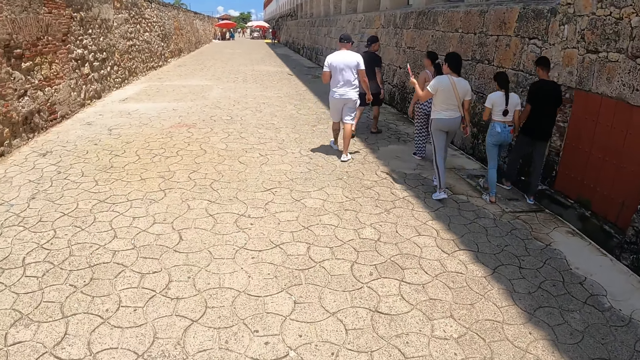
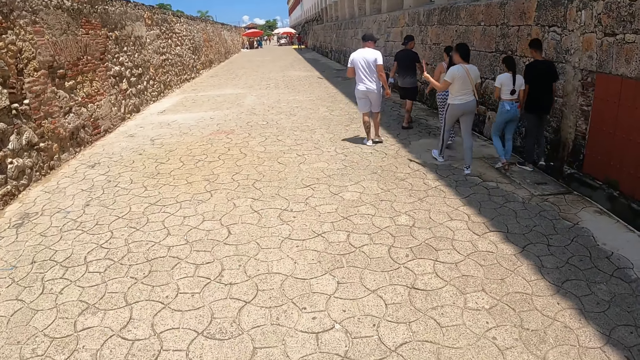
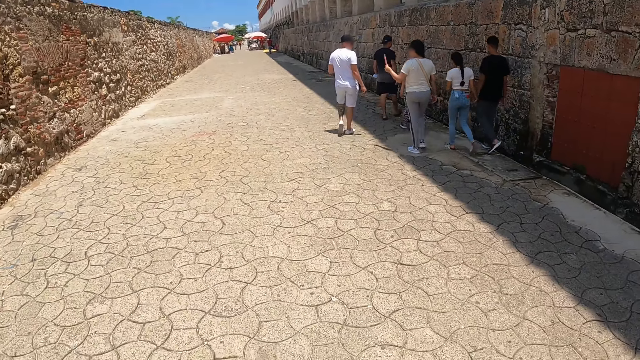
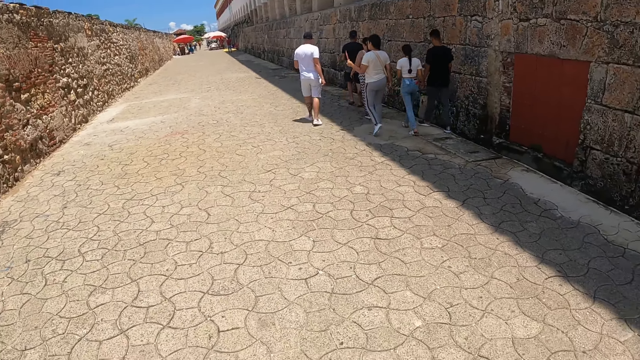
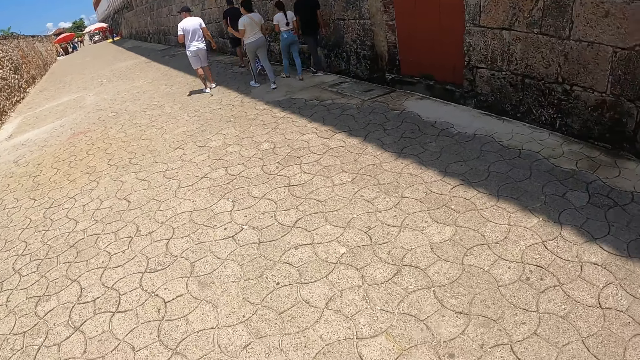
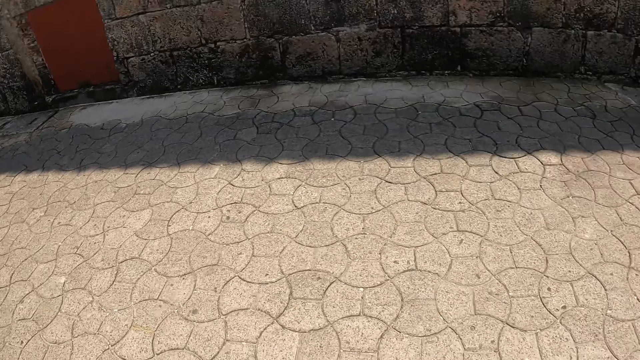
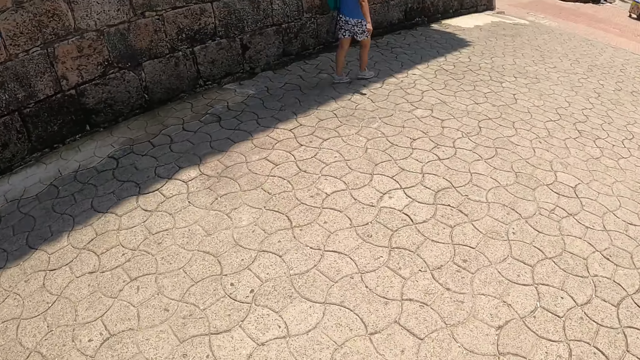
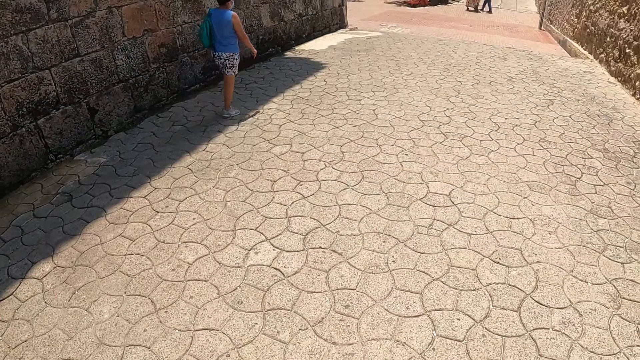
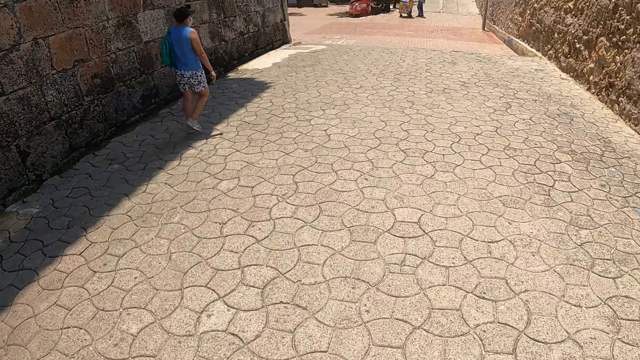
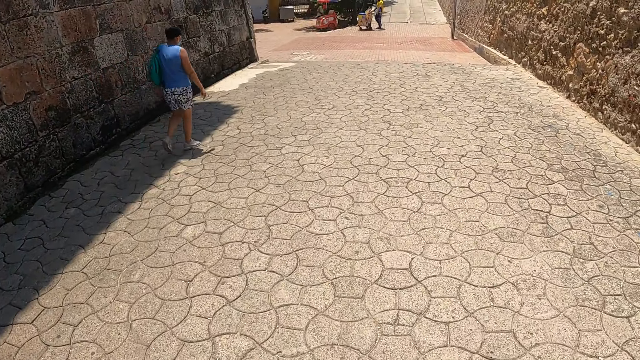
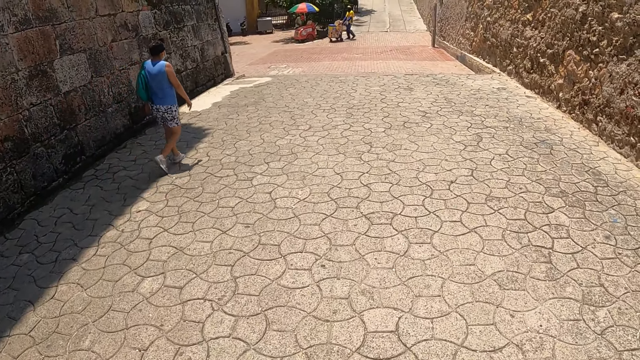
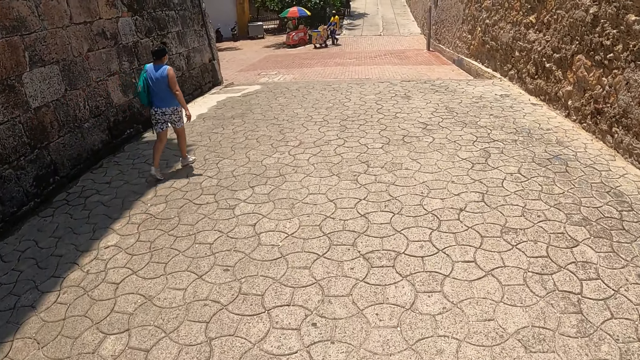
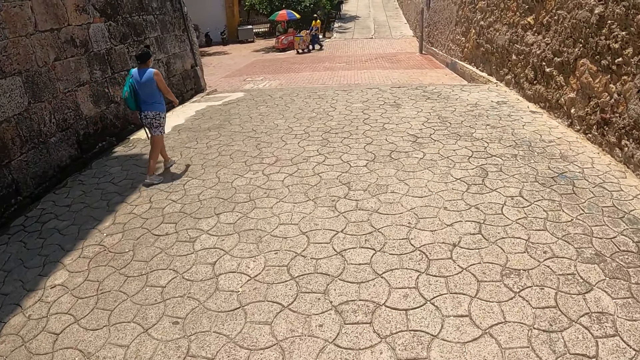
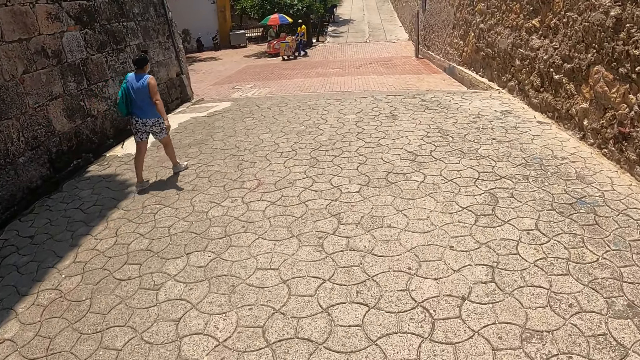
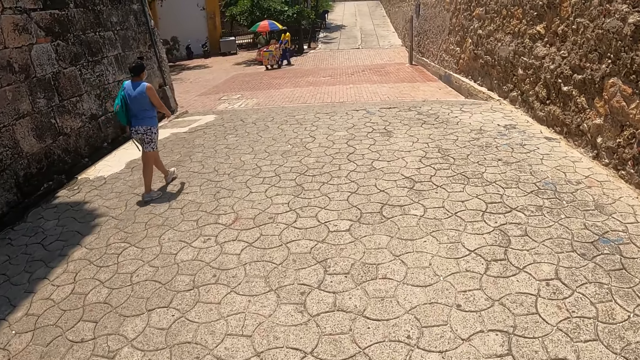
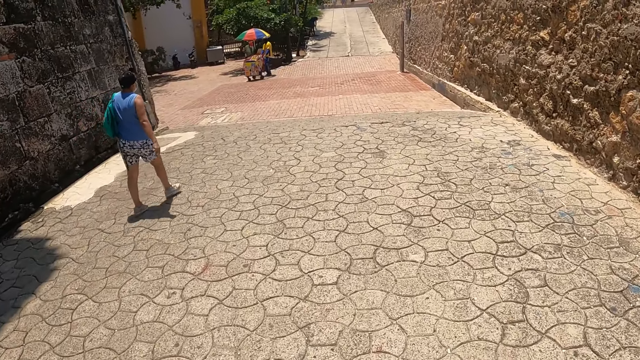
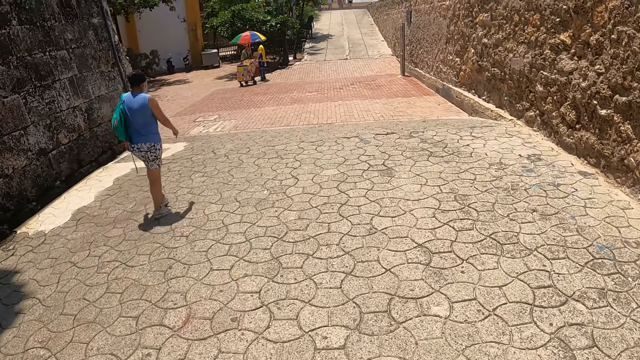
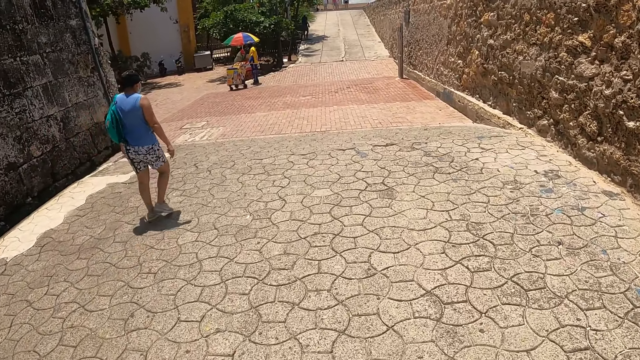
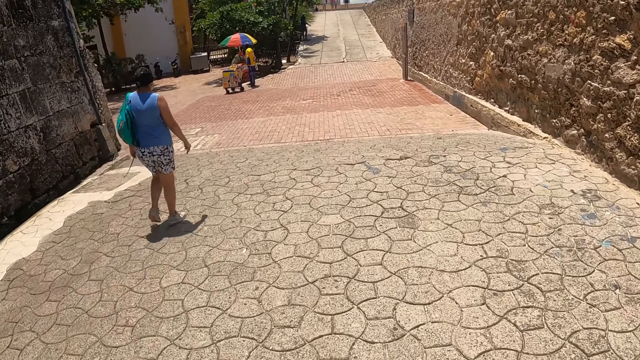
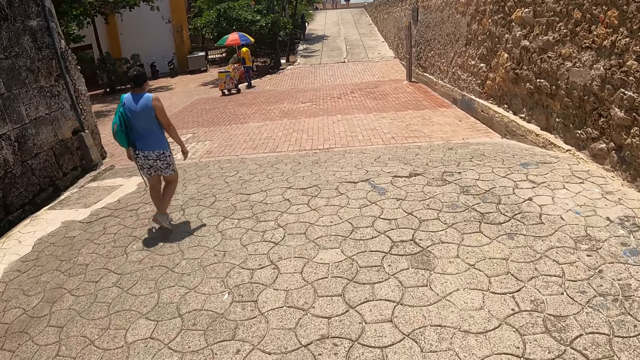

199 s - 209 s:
The camera wearer walks on the sidewalk. A person walks on the street.

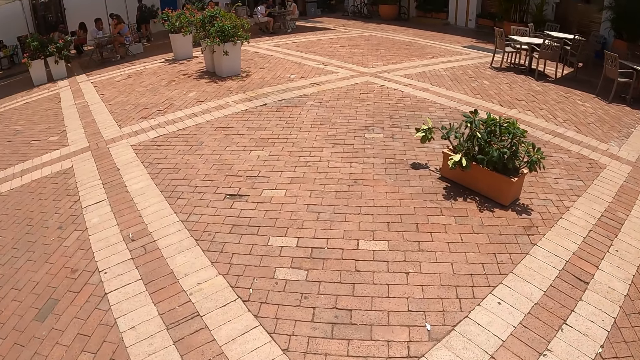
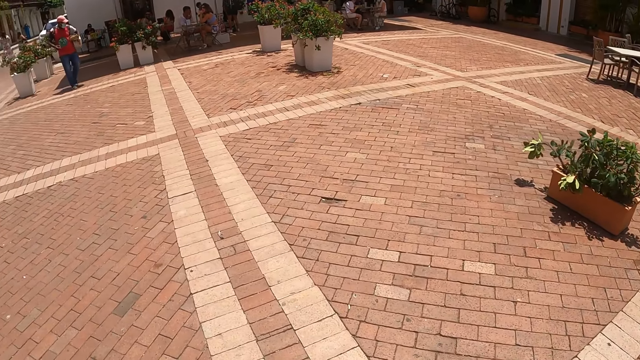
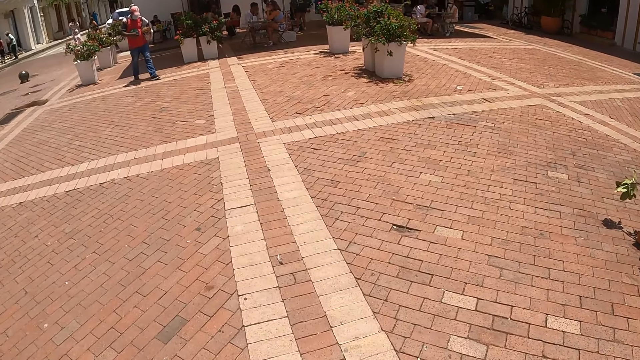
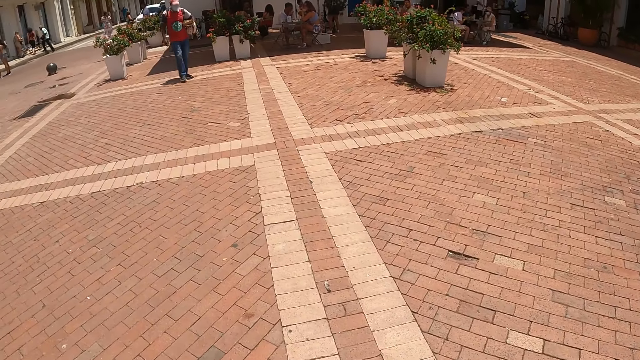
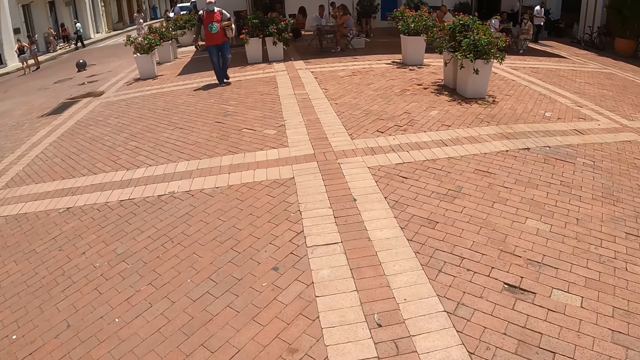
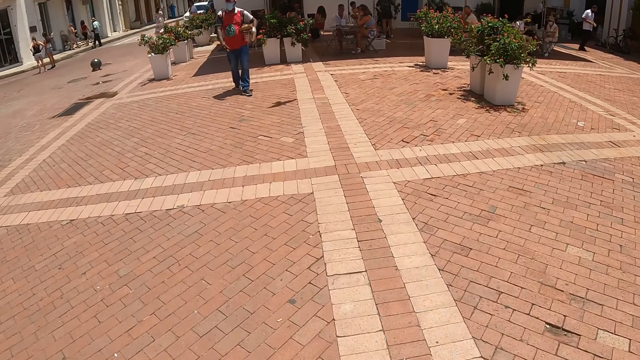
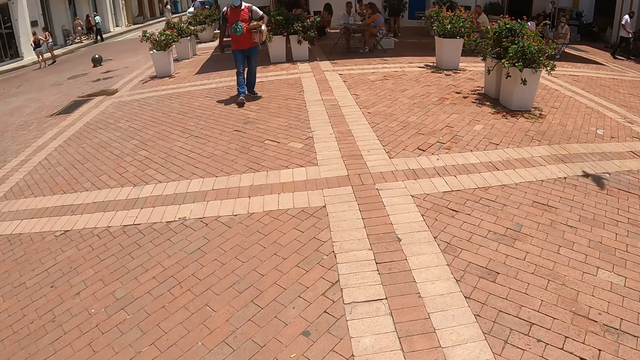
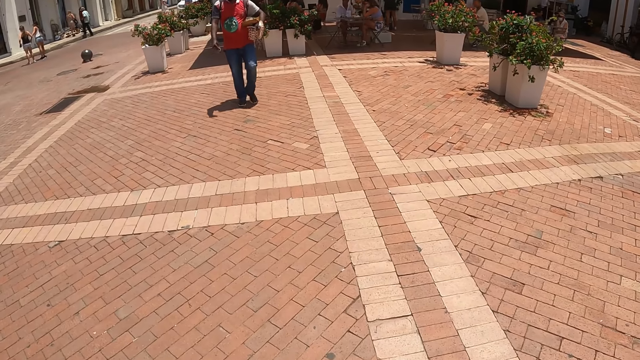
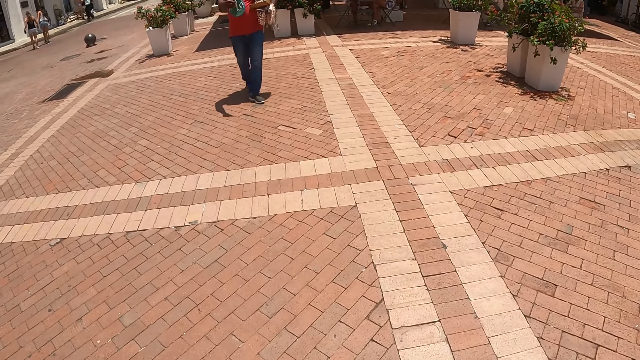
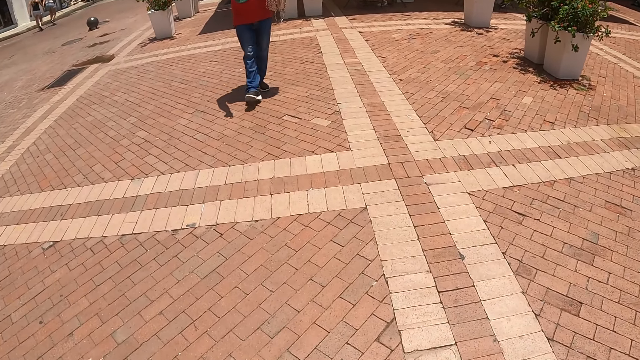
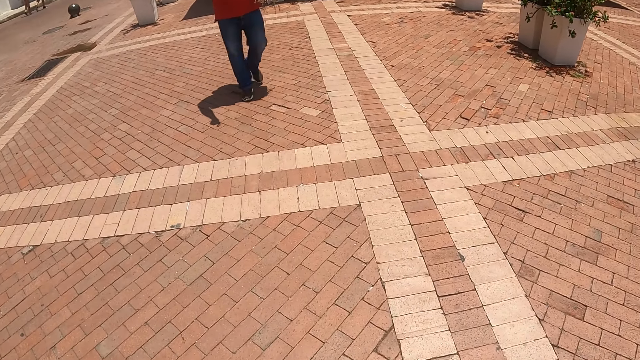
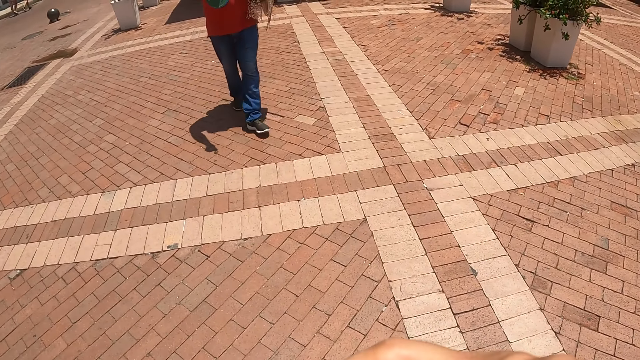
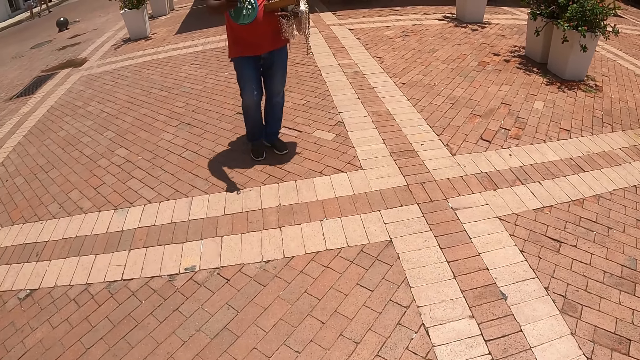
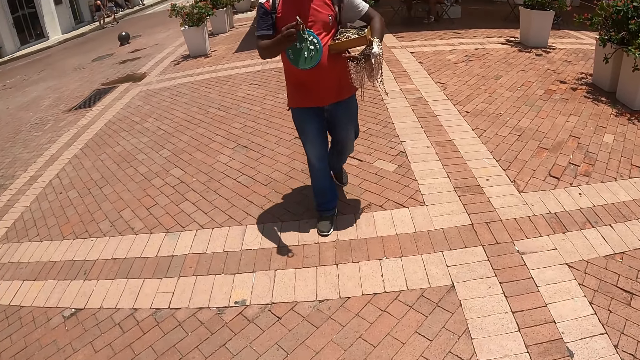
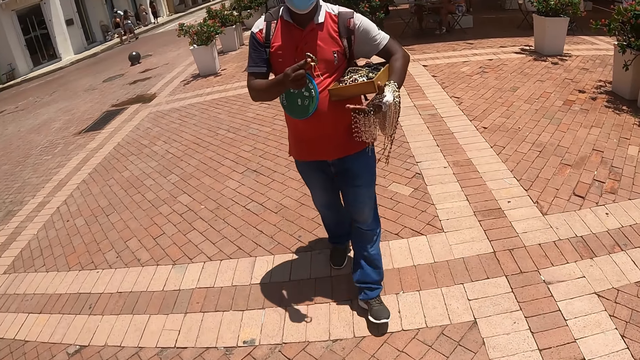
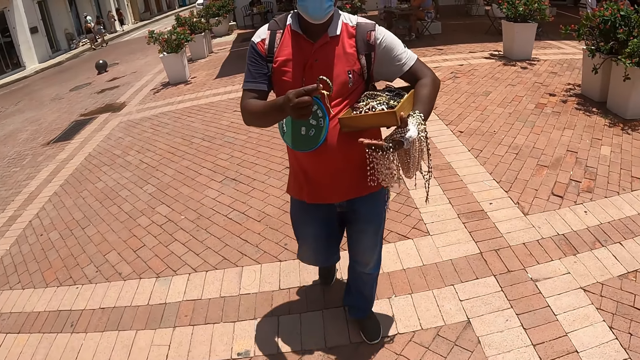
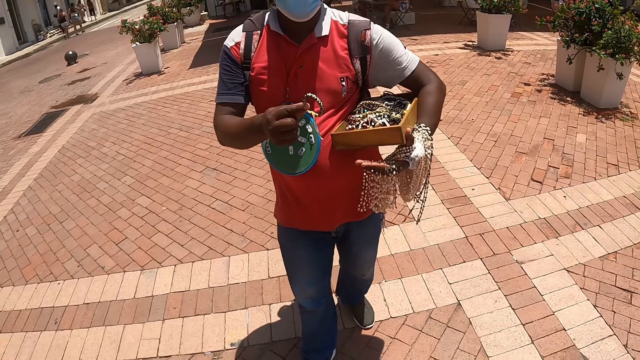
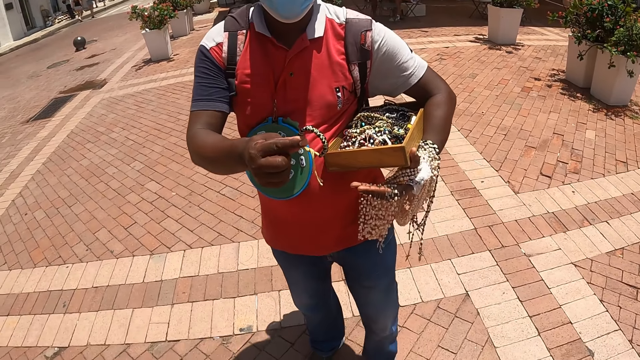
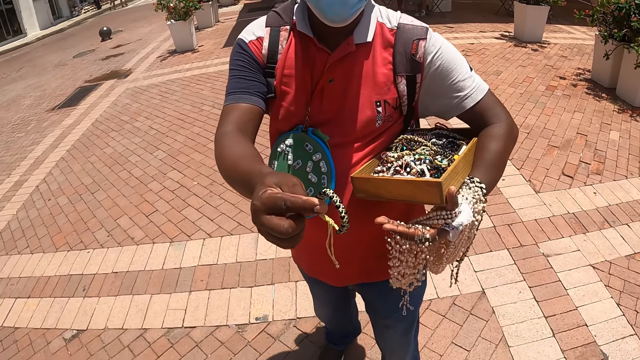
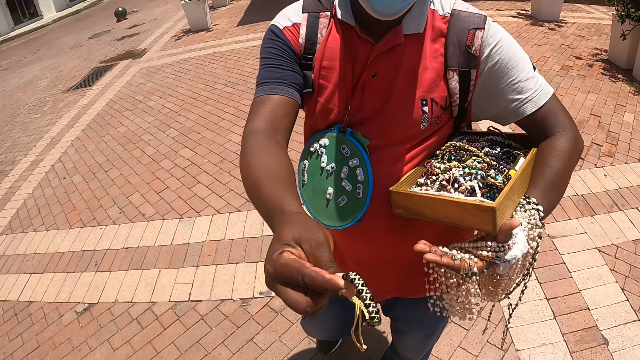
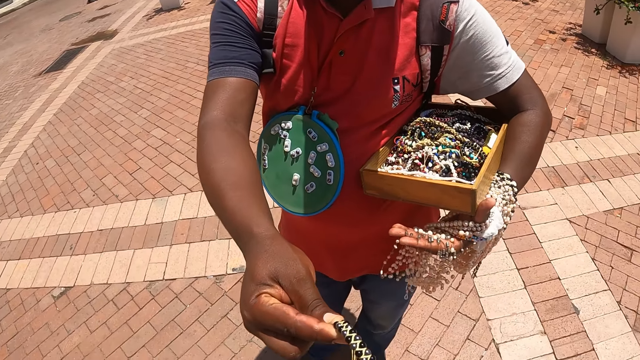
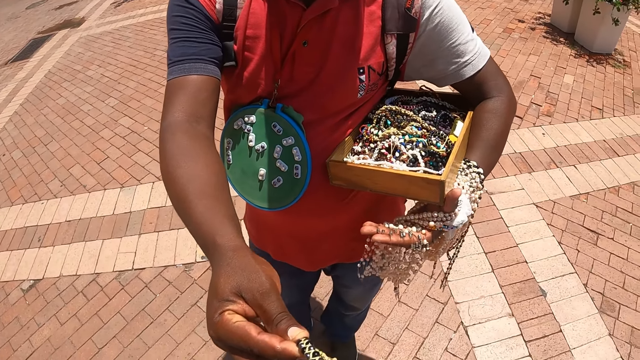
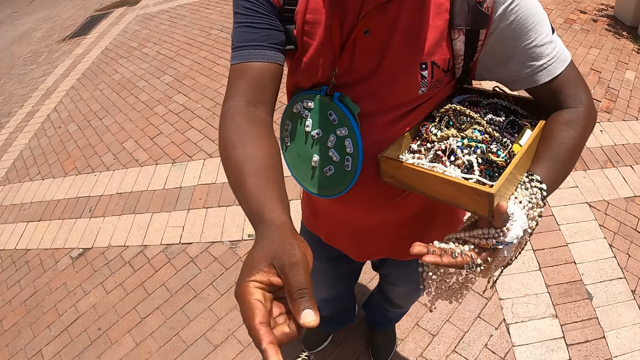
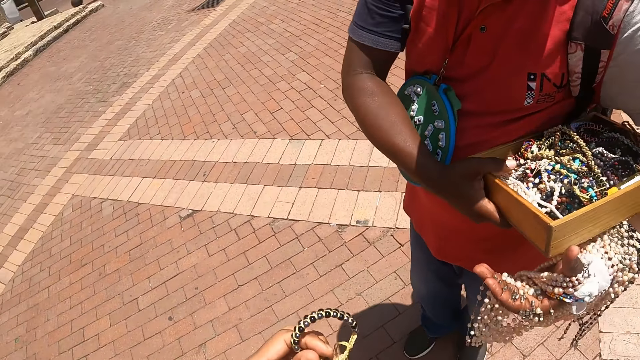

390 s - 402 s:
A hawker walks towards the camera wearer. The hawker holds and points a bangle at the camera wearer. The hawker stops. The camera wearer stops. The hawker gives the camera wearer the bangle.
